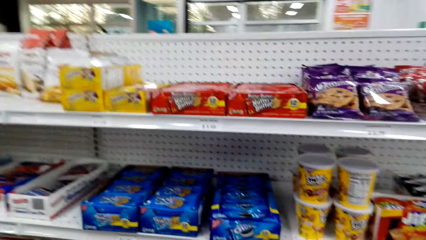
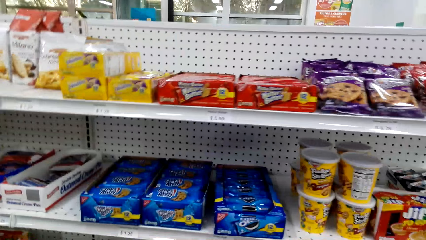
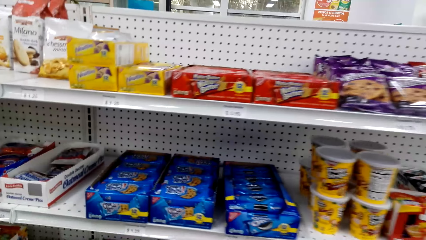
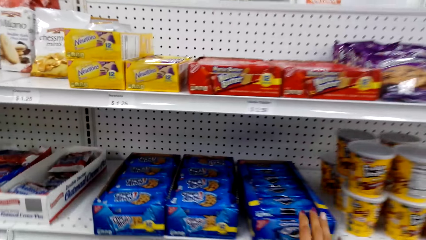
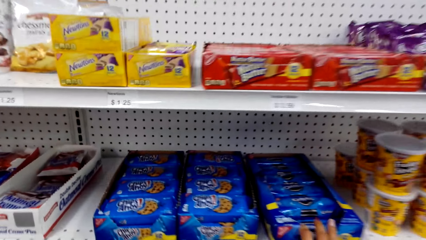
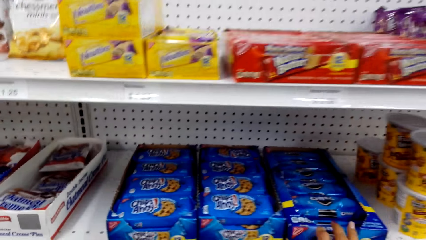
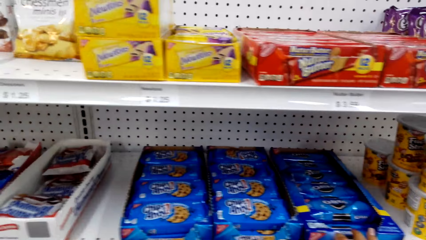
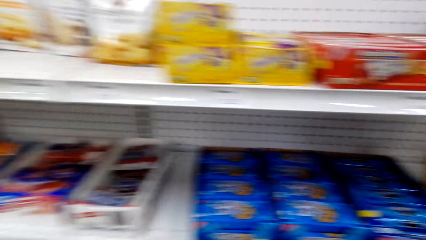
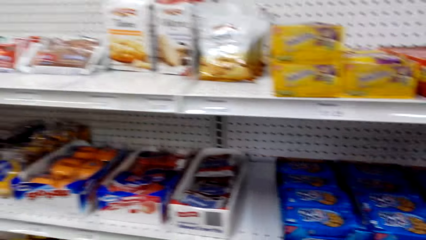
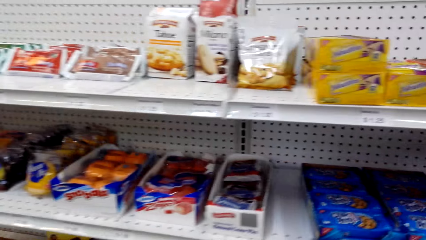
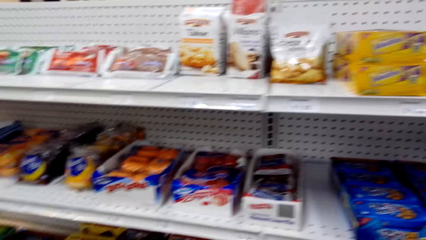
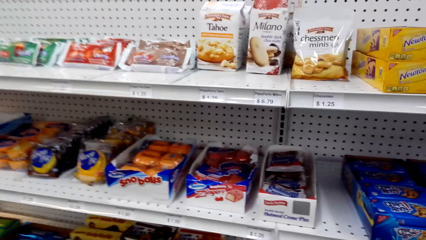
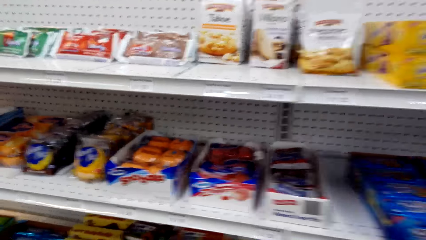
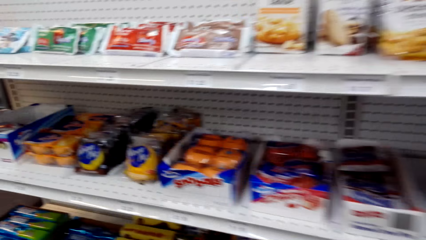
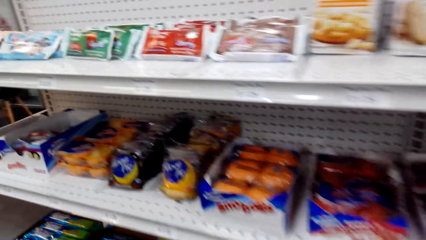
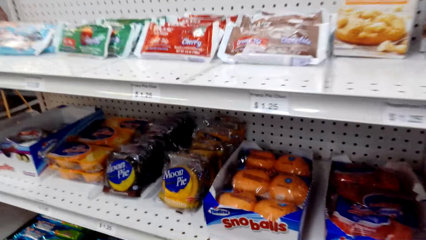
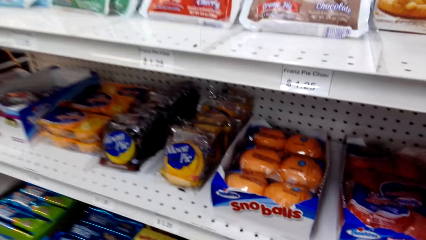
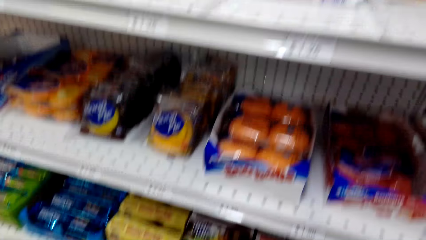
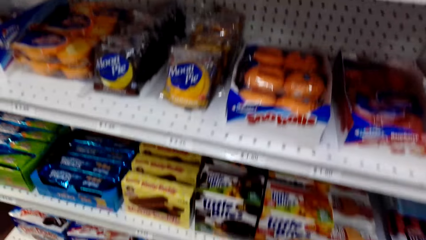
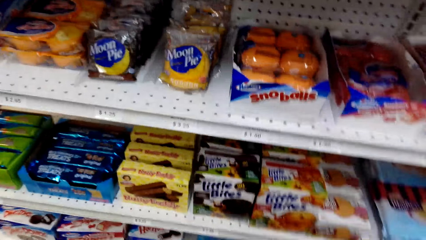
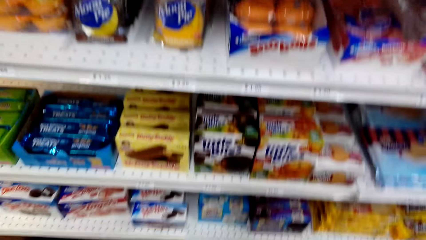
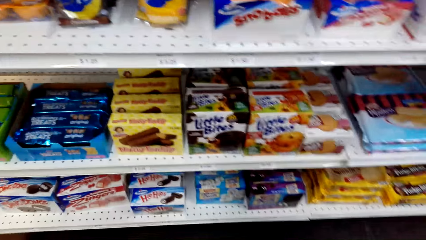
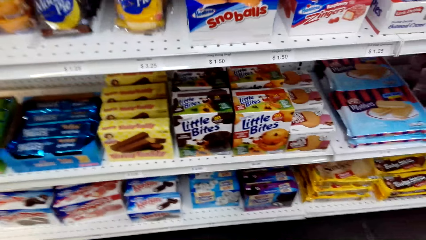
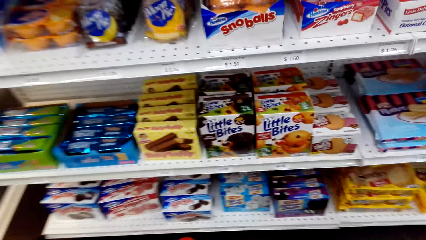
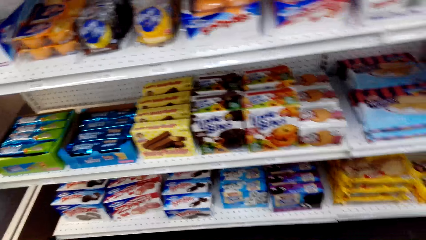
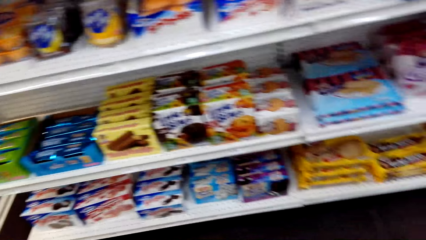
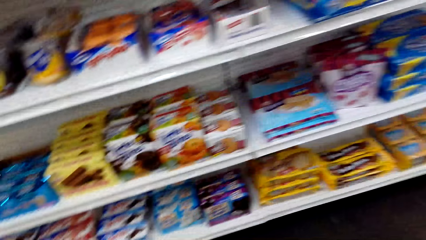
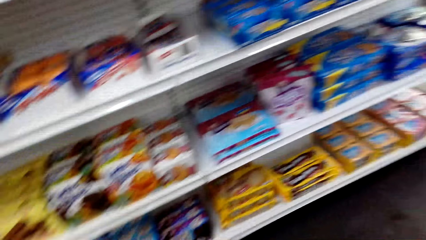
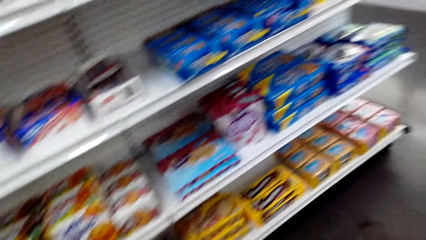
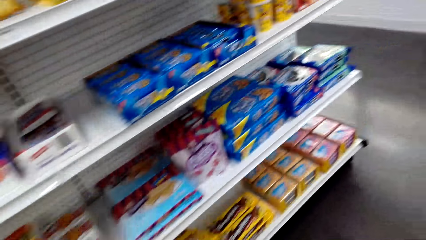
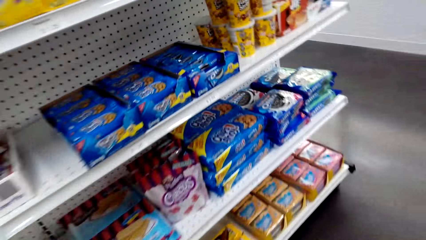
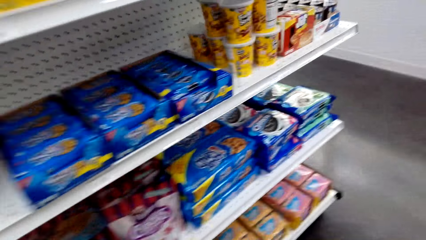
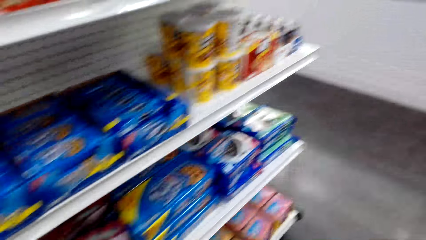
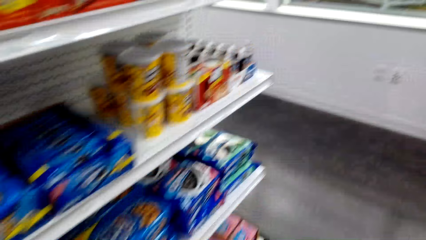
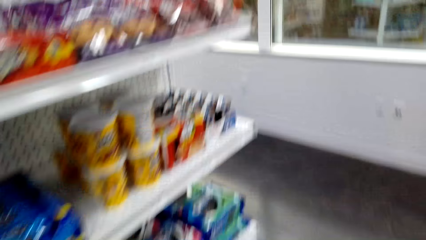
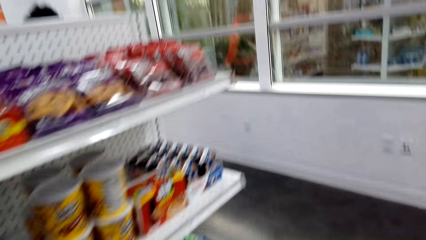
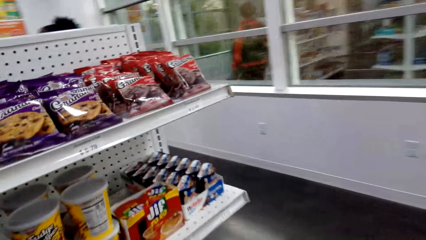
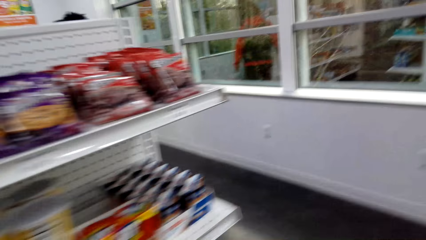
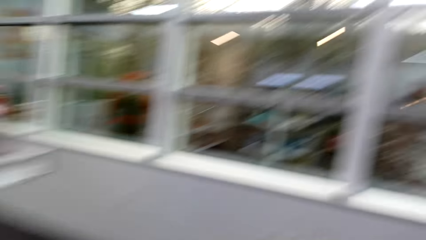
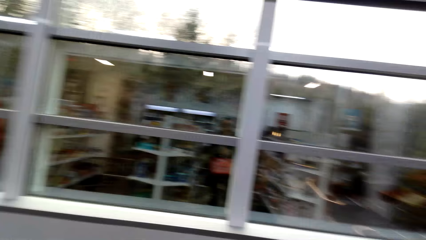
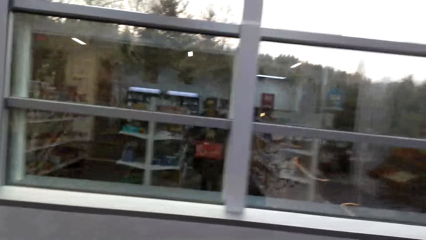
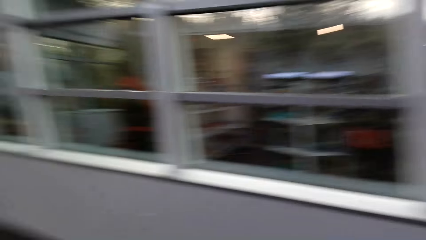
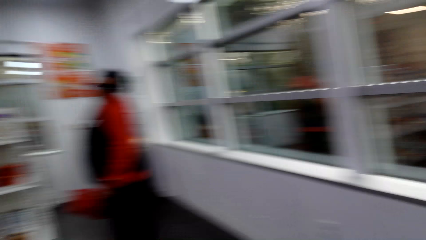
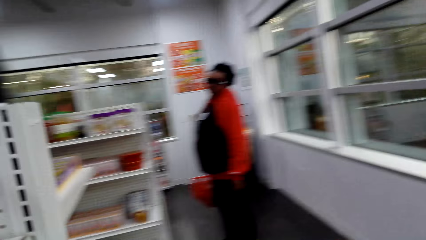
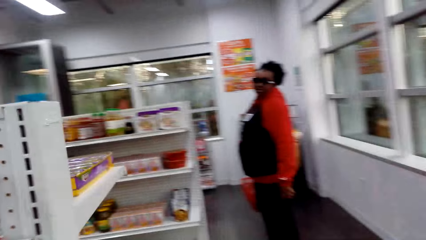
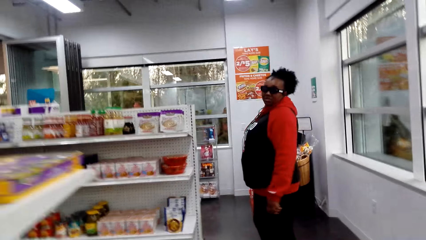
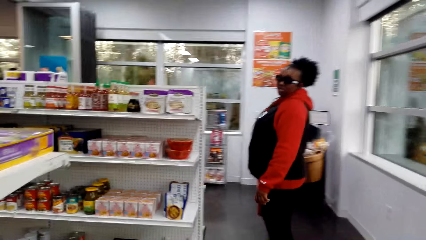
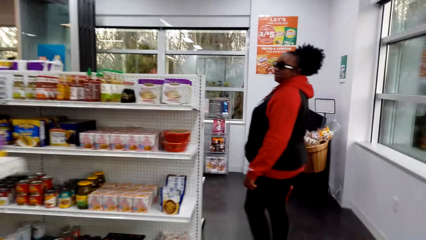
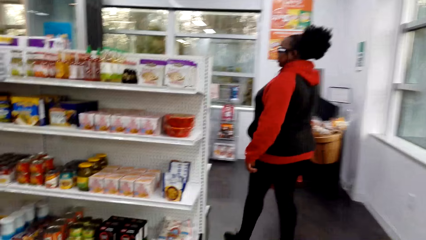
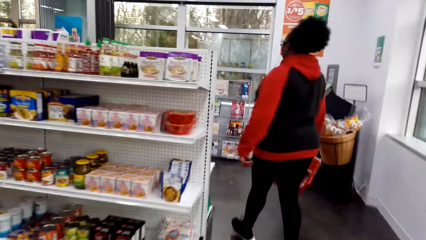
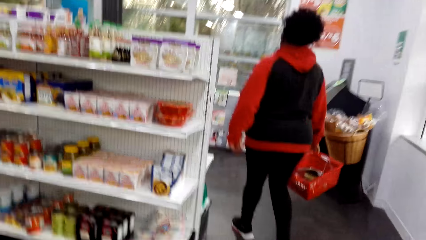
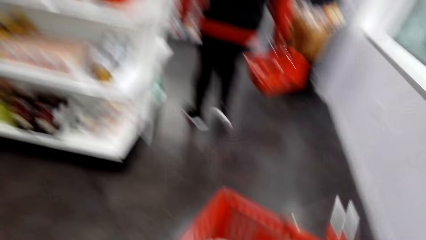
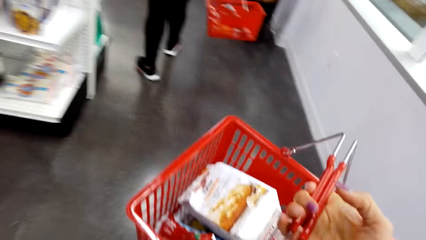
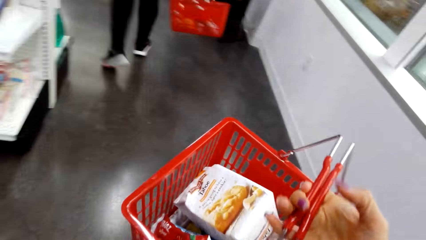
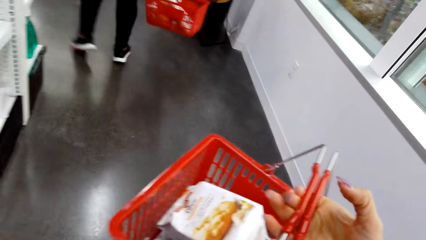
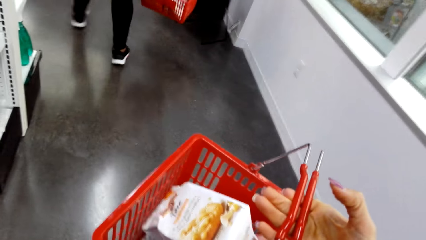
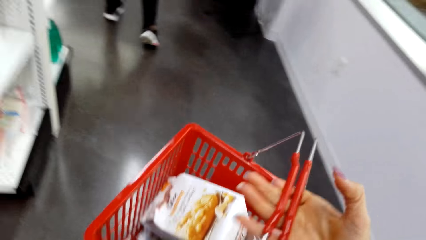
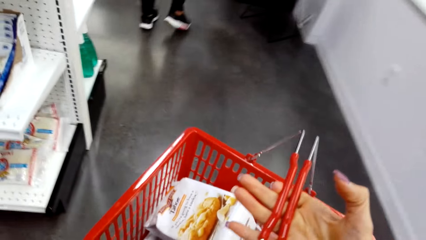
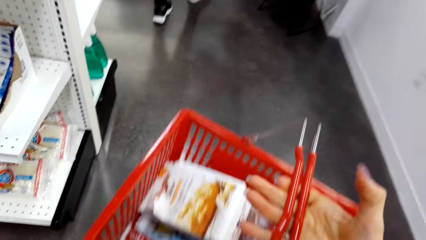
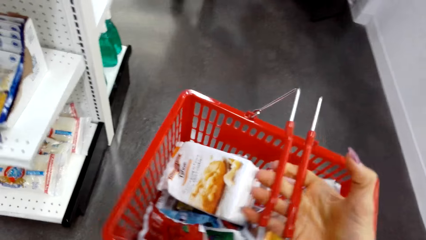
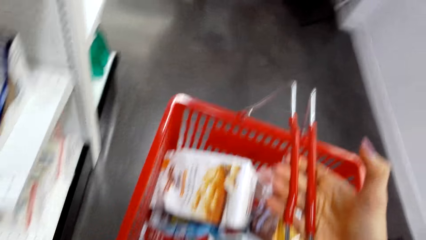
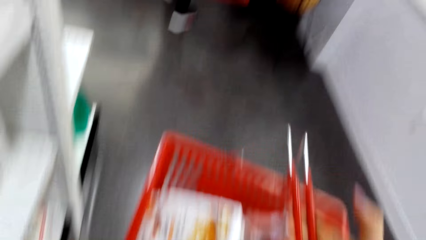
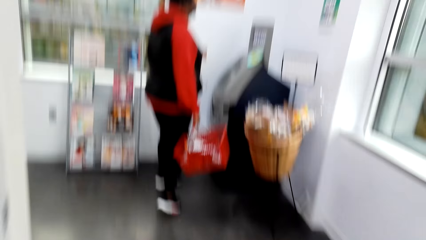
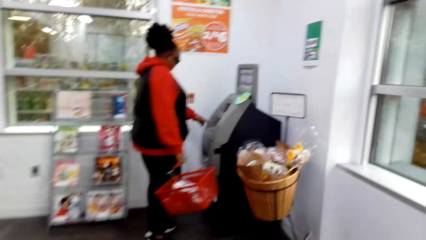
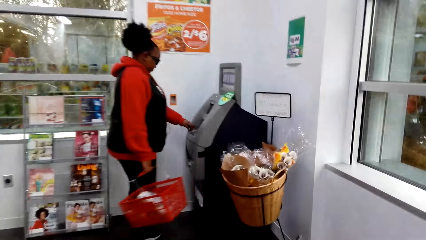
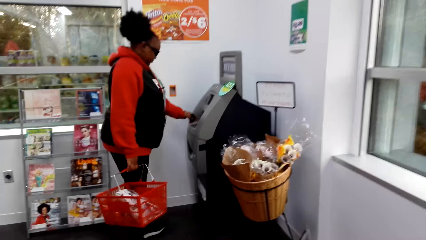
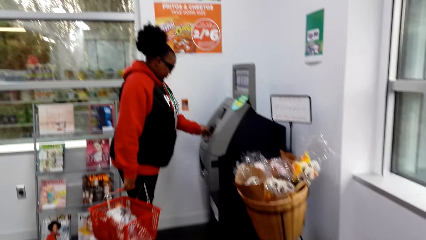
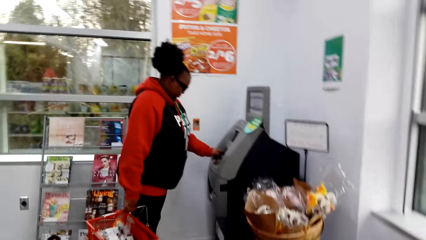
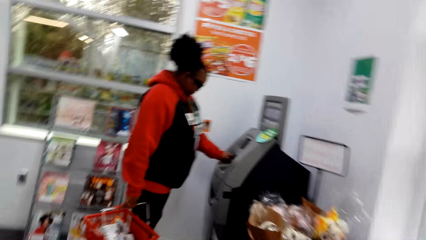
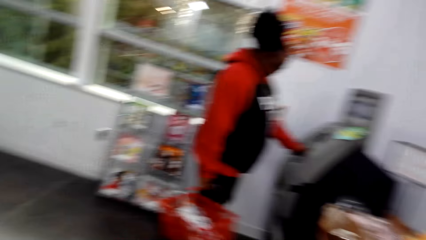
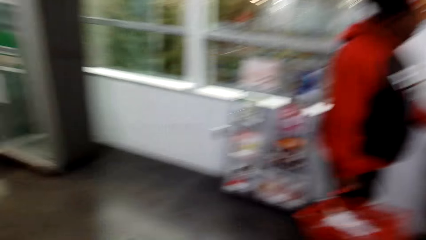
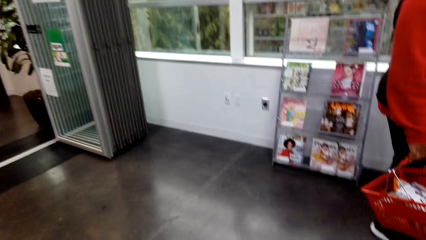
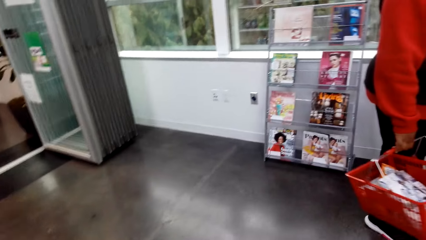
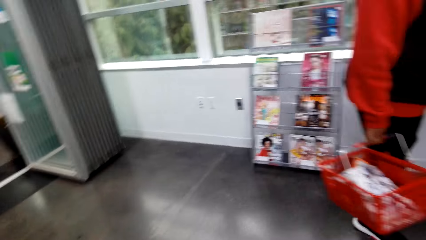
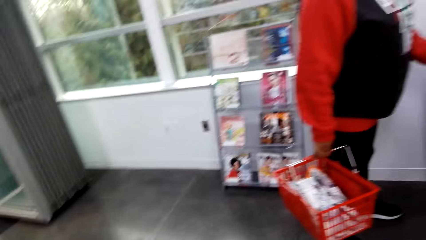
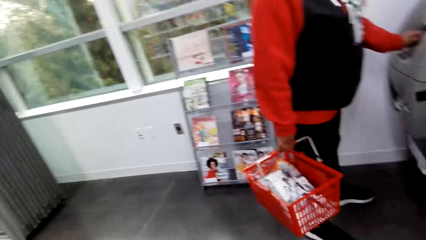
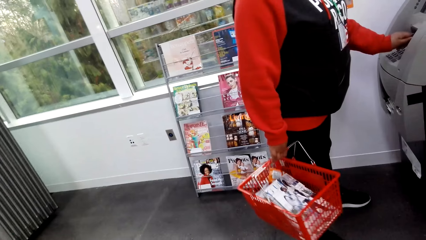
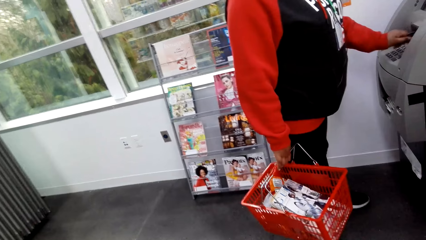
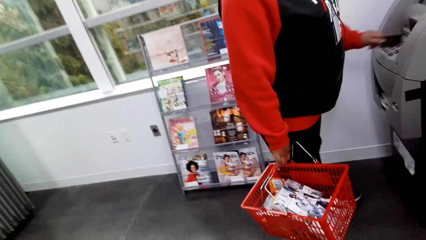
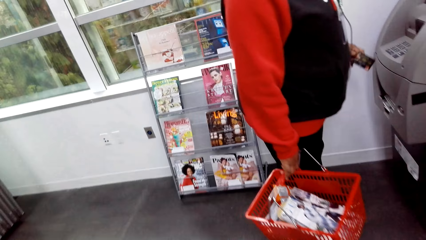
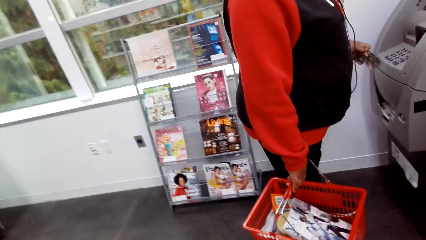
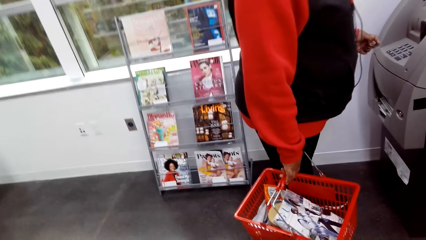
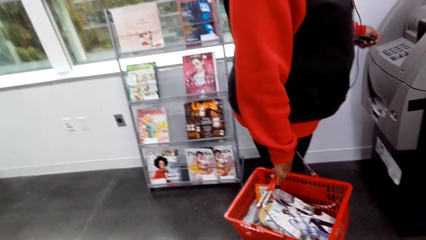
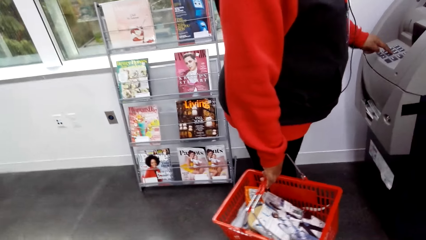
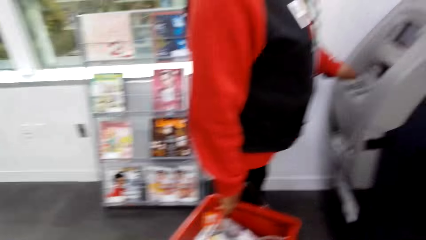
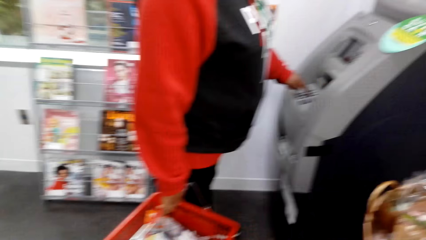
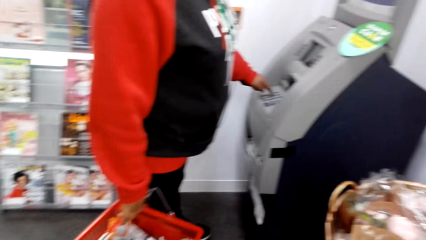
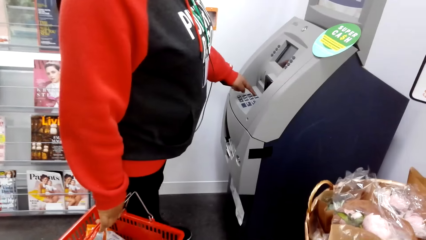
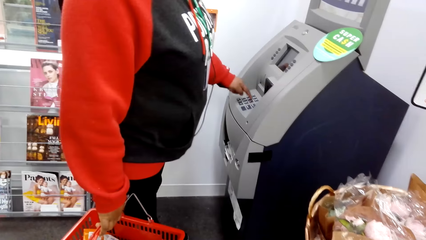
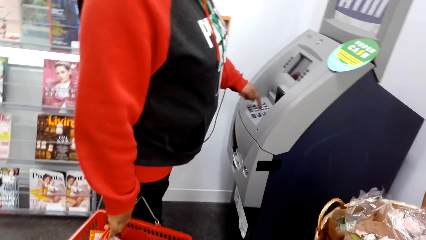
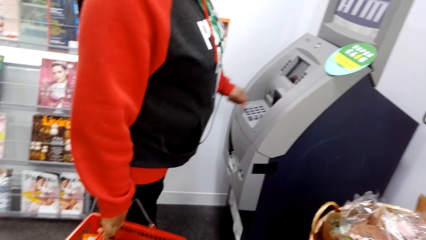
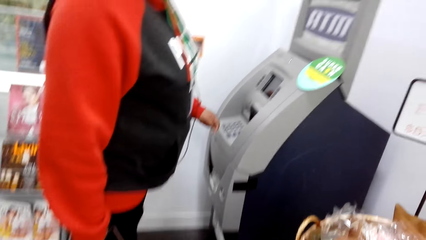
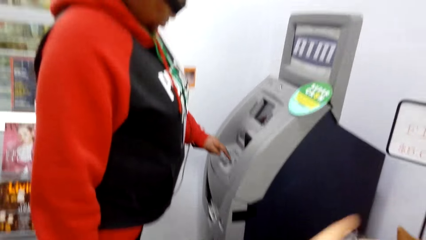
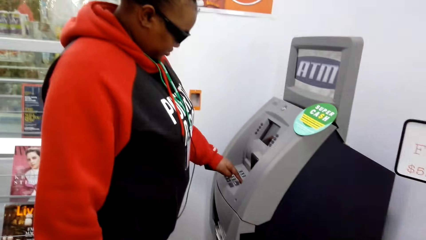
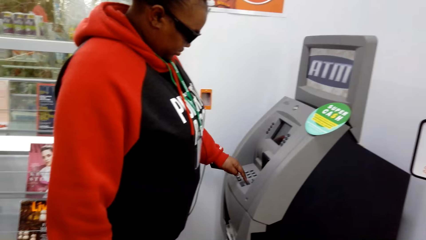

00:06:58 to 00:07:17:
The camera wearer looks at items on the shelf. They walk around. A woman walks along the supermarket with a shopping basket. The camera wearer carries a shopping basket. They lift the basket. They walk. The woman uses the ATM. She dials on the ATM machine. She picks a card from the ATM. She presses on the buttons.
